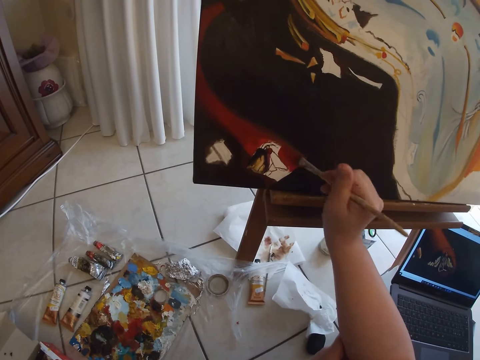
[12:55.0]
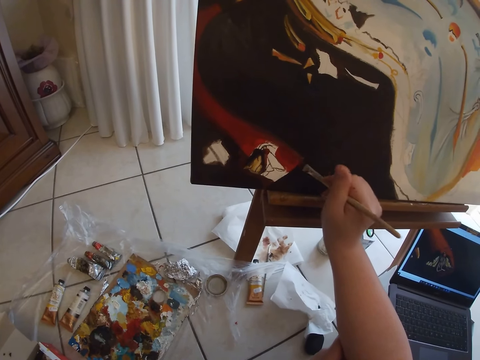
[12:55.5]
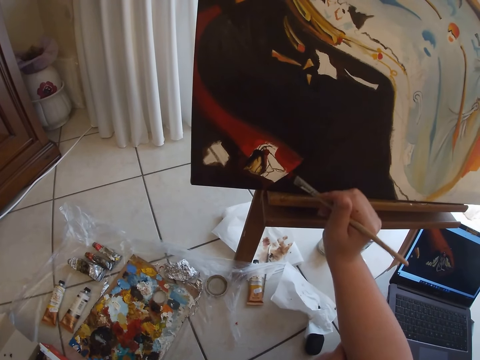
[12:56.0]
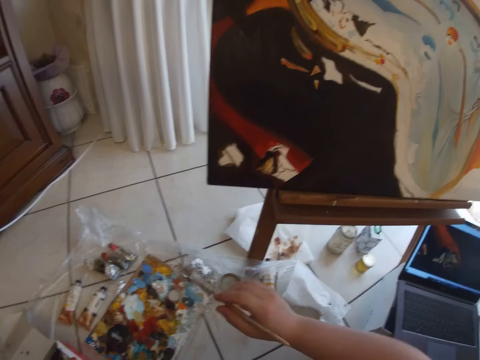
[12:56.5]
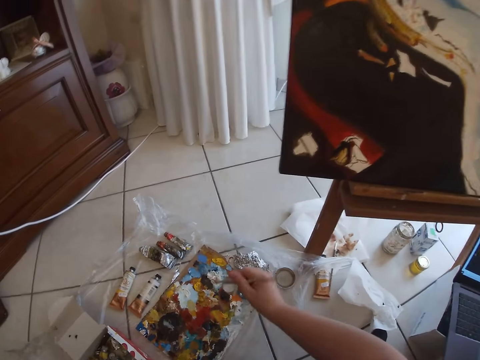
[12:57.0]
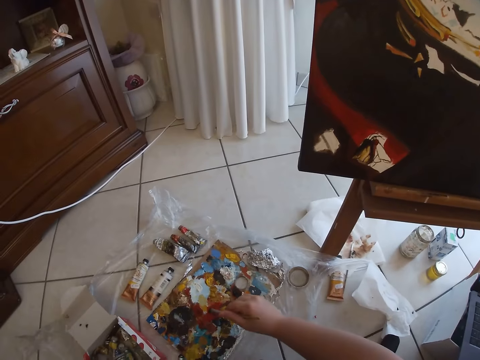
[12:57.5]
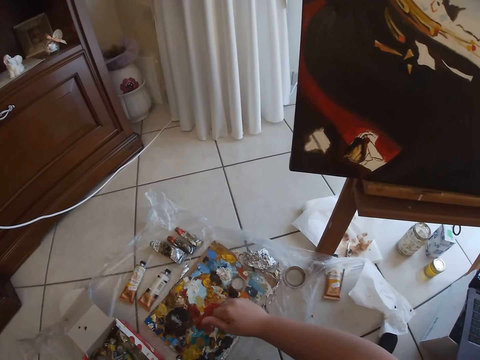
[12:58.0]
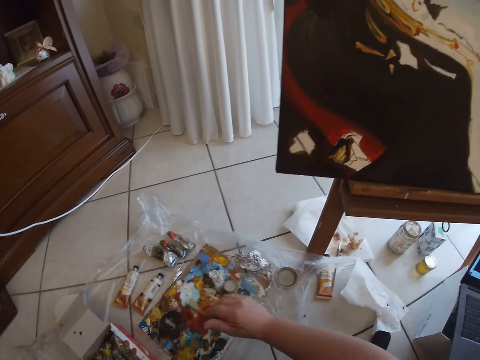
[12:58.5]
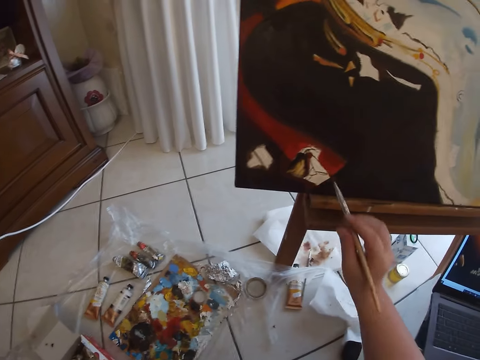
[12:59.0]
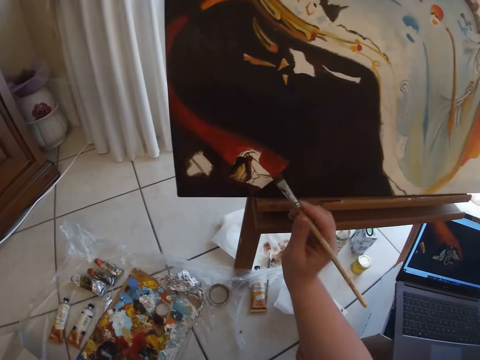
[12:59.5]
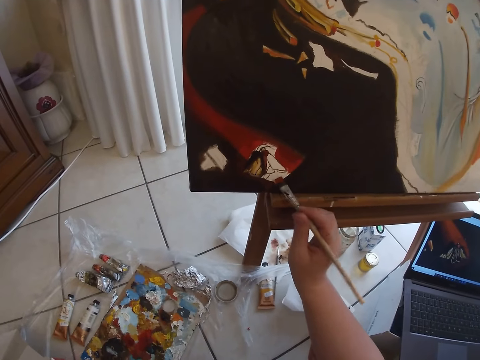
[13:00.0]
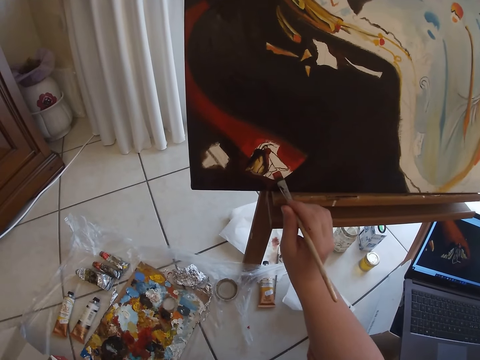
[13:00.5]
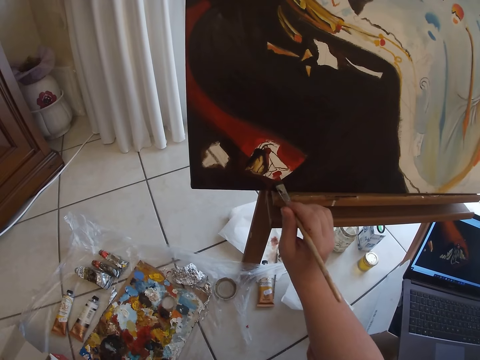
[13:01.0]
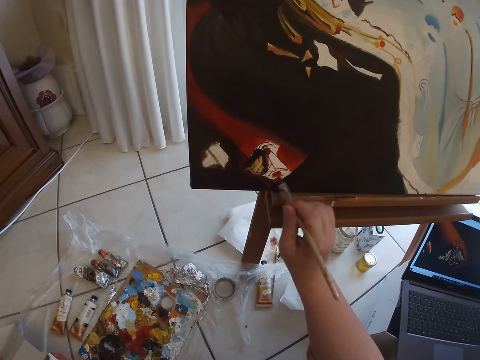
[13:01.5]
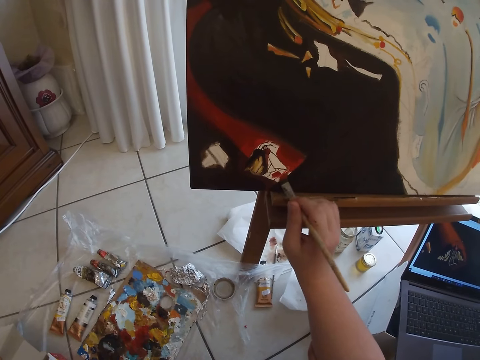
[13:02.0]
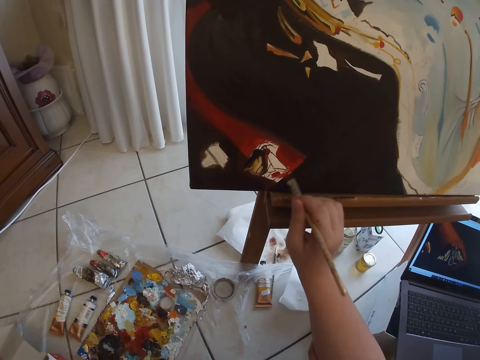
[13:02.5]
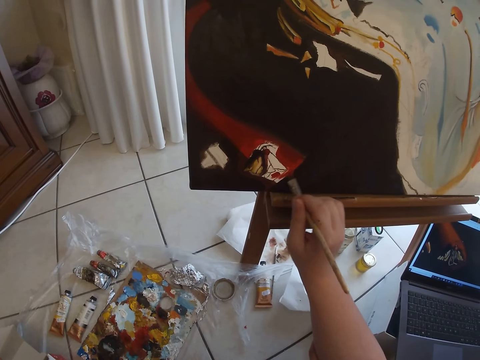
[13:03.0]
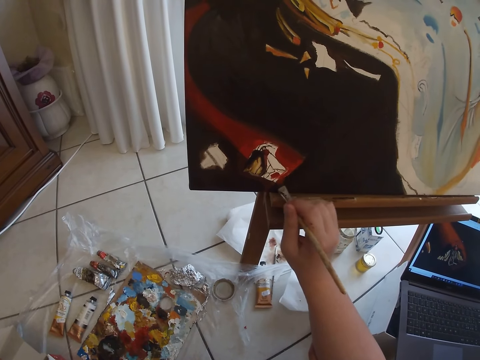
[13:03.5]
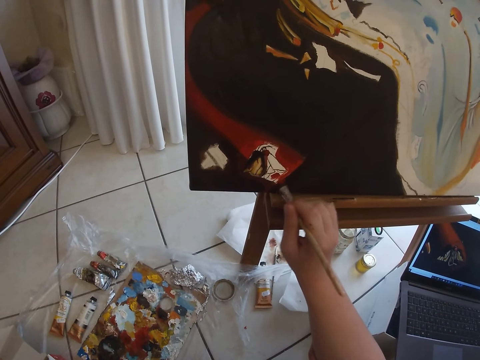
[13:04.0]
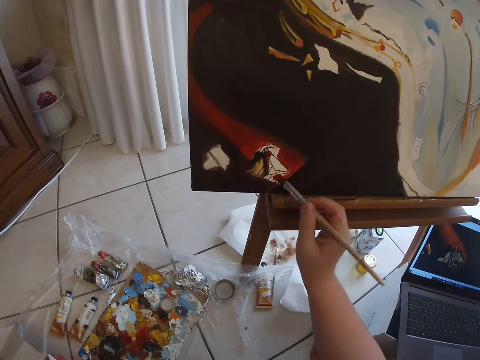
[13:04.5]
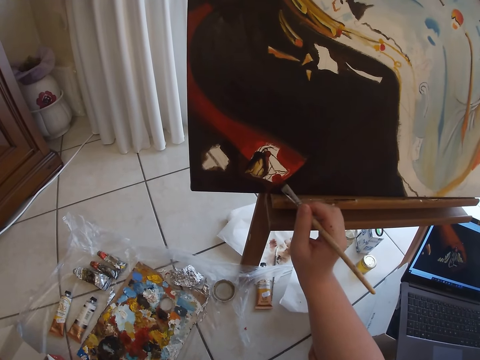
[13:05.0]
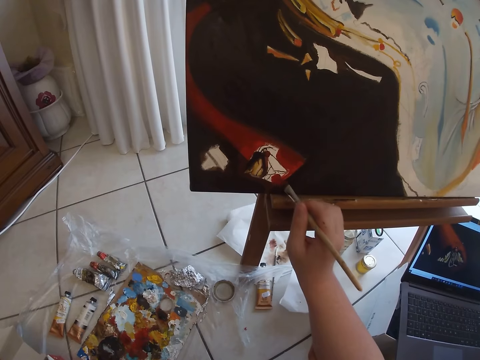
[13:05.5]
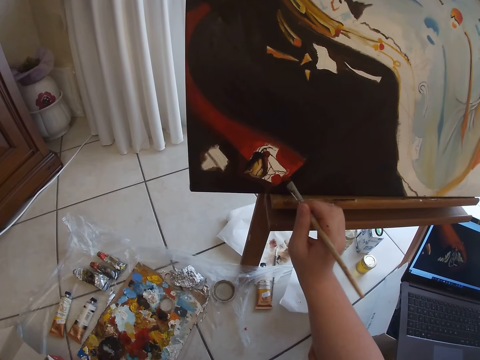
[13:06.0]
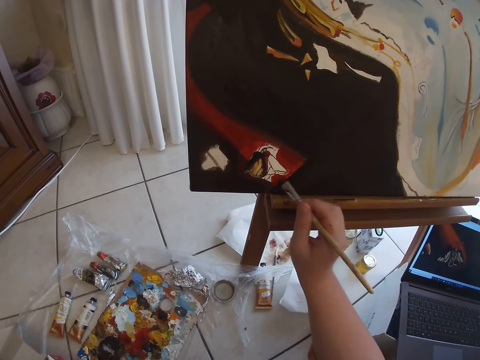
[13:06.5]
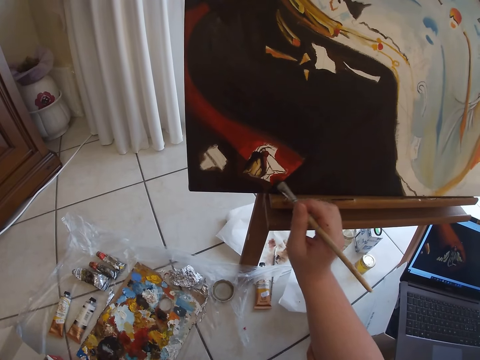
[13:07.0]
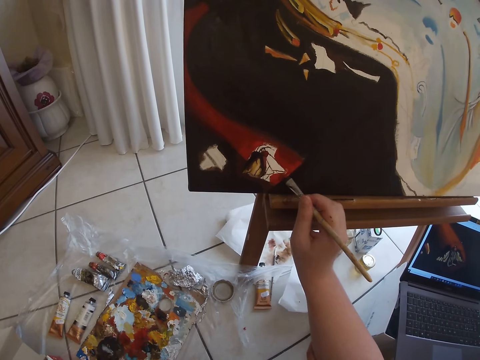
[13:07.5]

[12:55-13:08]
The camera wearer removes the paint brush from the painting. He dips the painting brush in his right hand on a paint on the floor. He paints wall art on a table with the painting brush in his right hand.

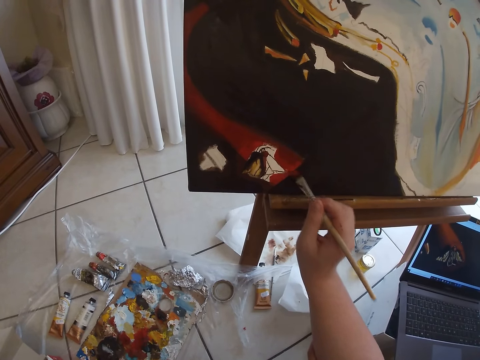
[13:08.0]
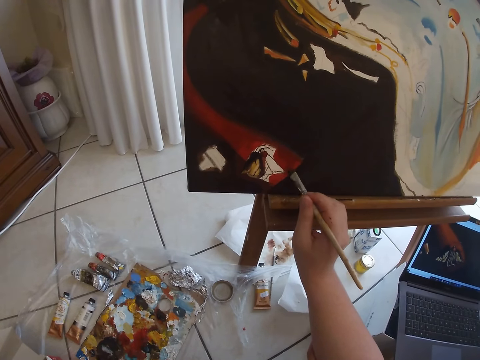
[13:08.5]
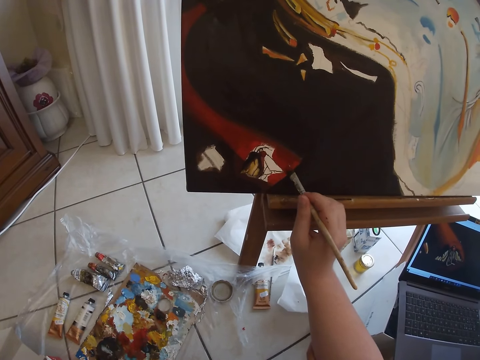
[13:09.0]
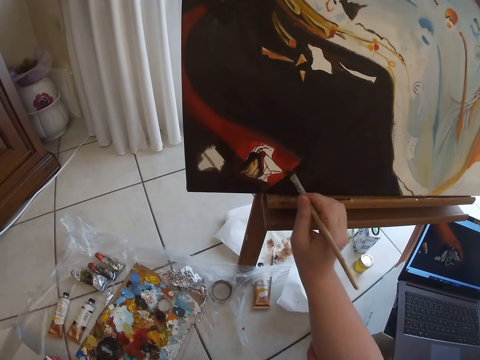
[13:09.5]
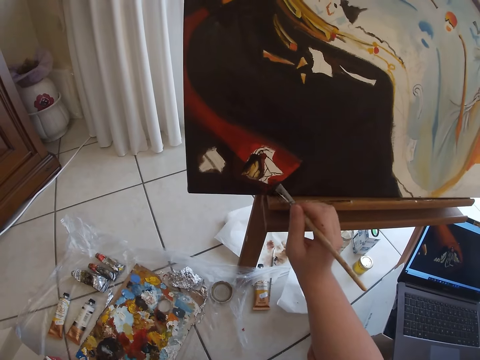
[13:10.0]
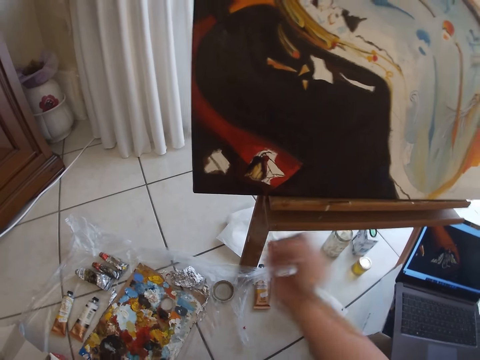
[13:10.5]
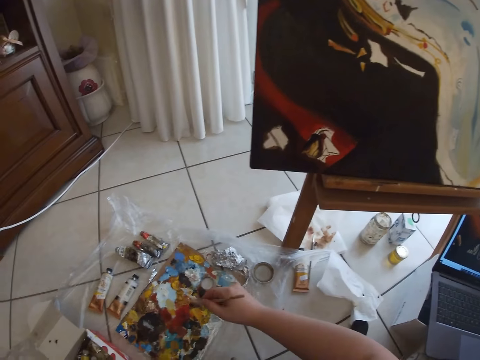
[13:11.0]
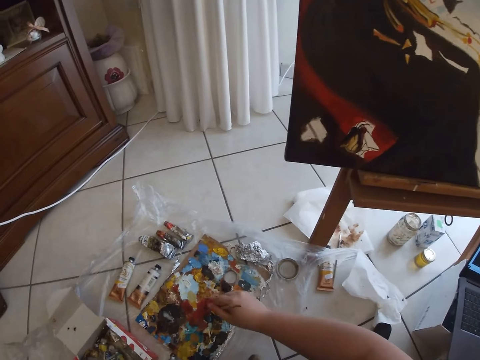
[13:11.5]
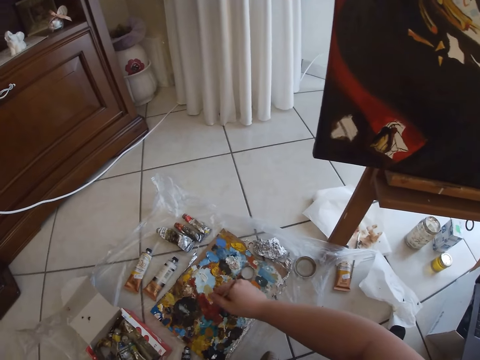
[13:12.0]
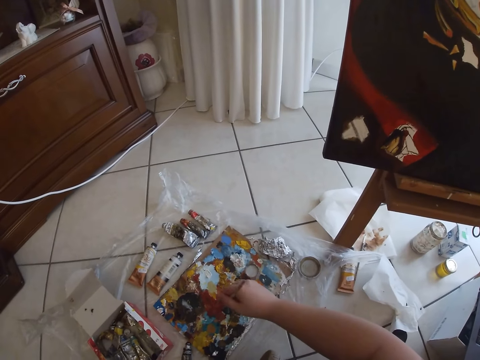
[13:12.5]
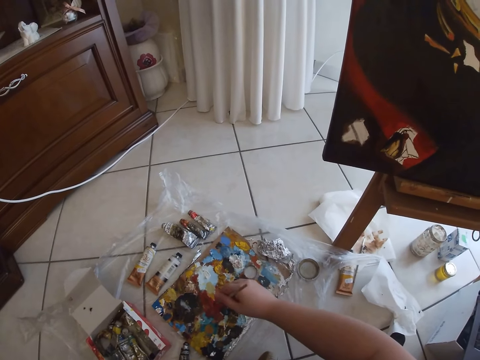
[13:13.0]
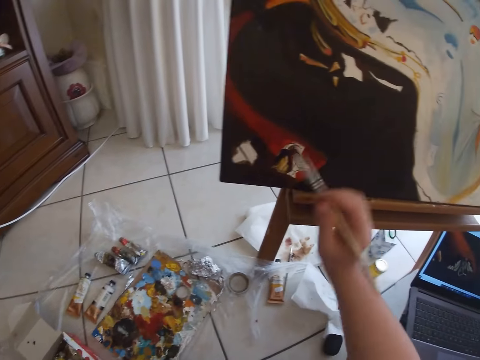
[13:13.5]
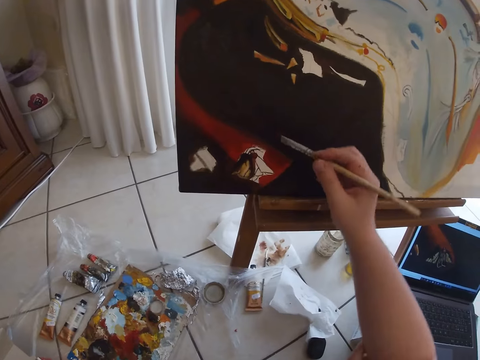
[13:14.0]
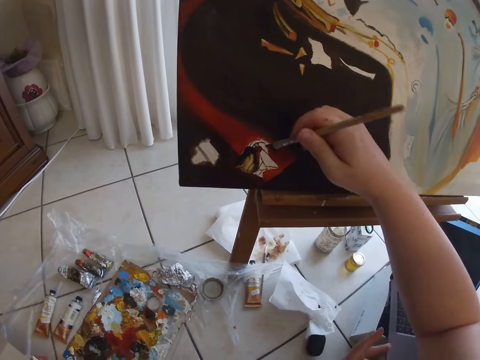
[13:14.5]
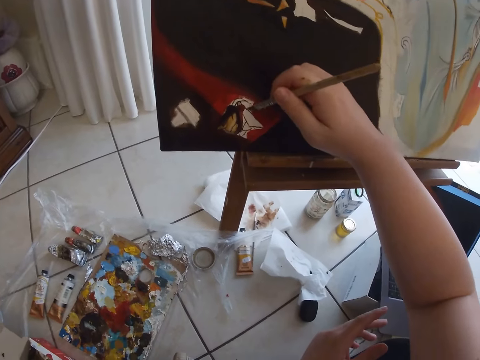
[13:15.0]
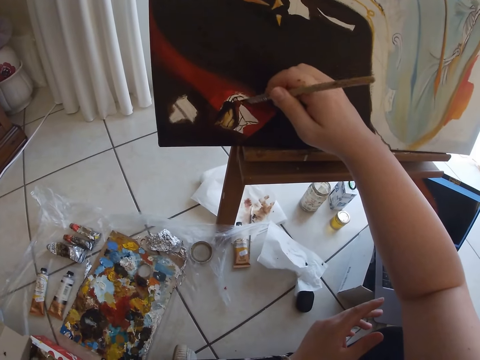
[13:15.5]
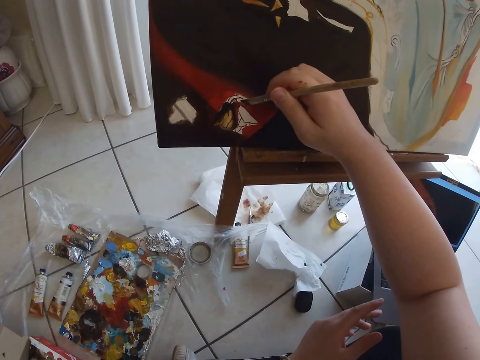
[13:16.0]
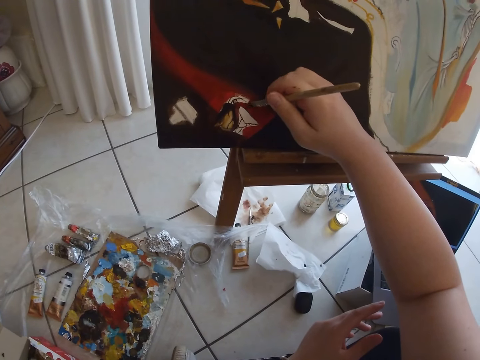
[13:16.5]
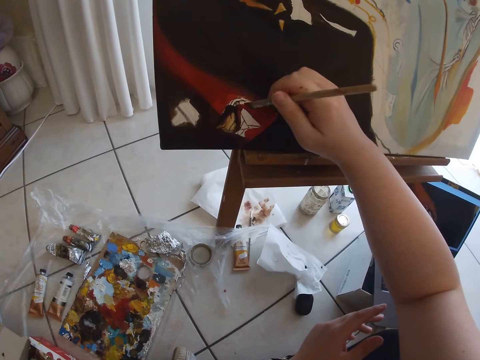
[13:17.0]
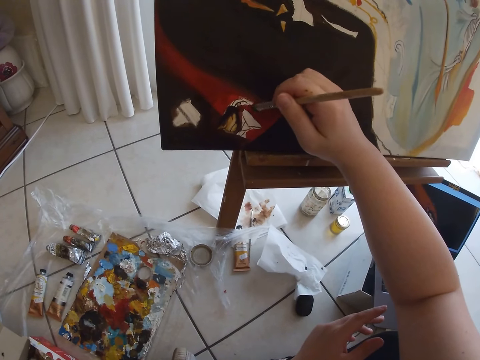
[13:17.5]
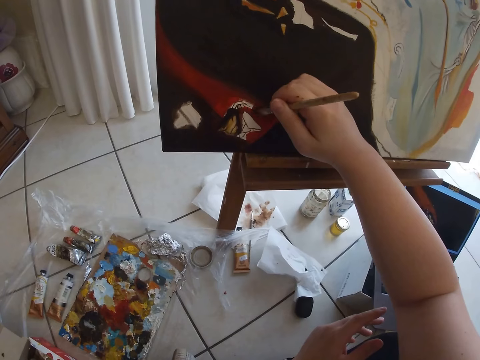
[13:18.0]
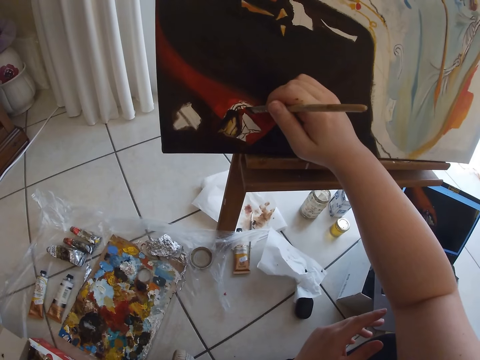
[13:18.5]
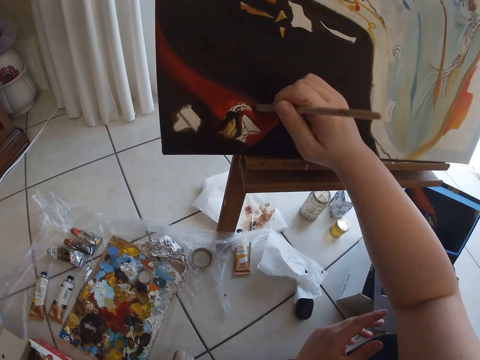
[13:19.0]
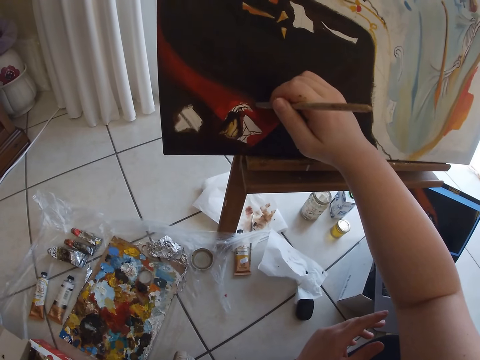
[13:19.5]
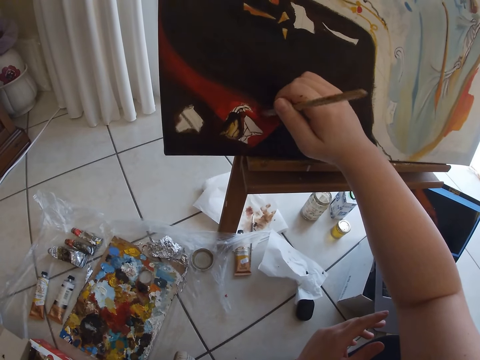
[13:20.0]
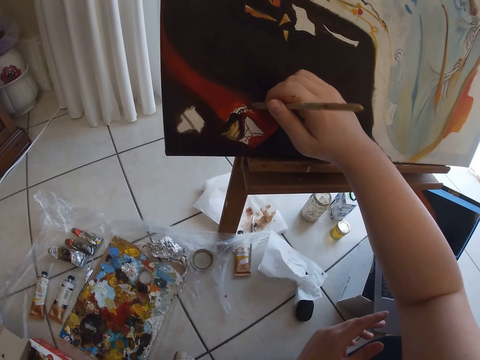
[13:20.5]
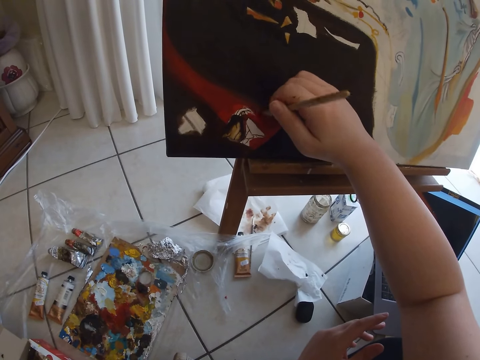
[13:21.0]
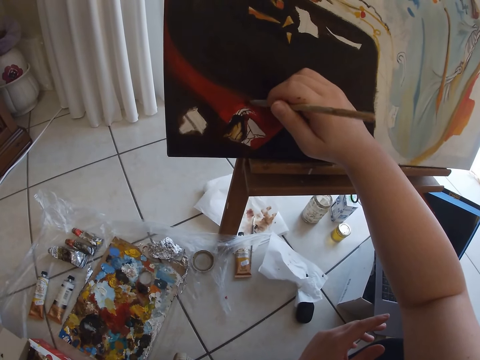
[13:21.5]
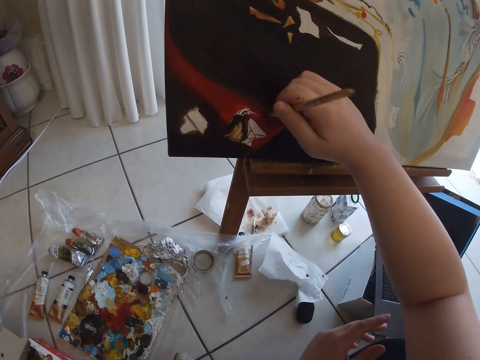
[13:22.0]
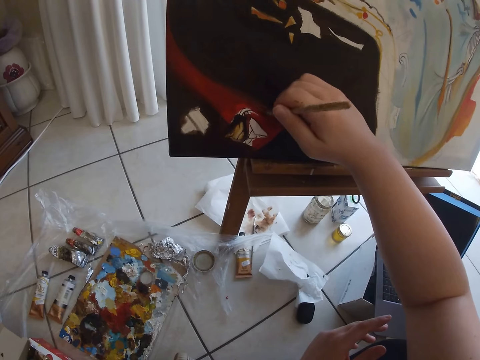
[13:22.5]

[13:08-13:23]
The camera wearer removes the paint brush from the painting. He dips the painting brush in his right hand on a paint on the floor. He paints wall art using the paint brush. He dips the painting brush in his right hand on the paint on the floor.
